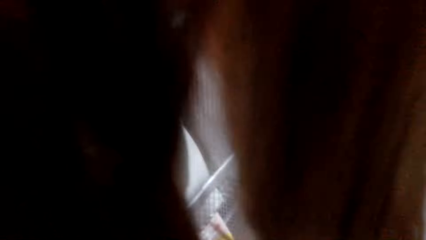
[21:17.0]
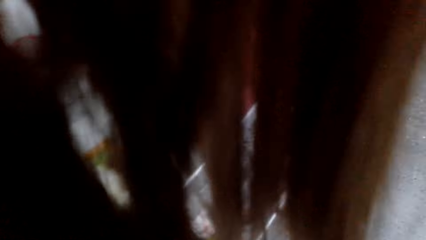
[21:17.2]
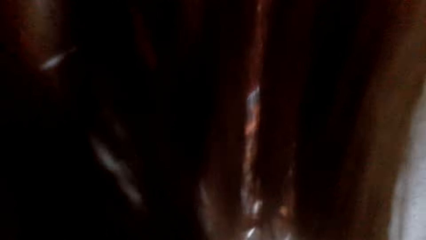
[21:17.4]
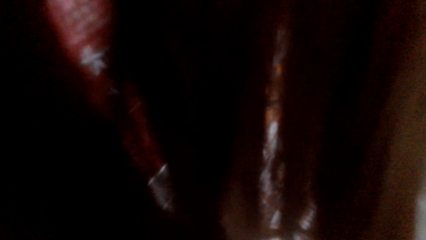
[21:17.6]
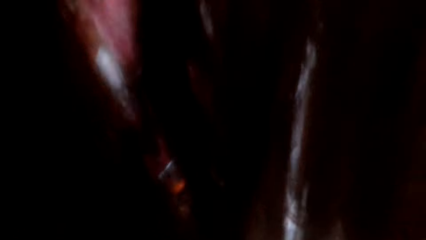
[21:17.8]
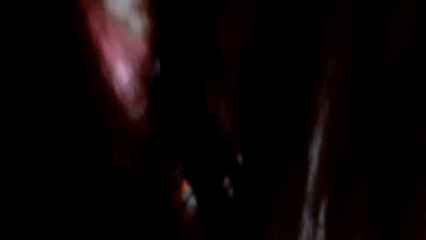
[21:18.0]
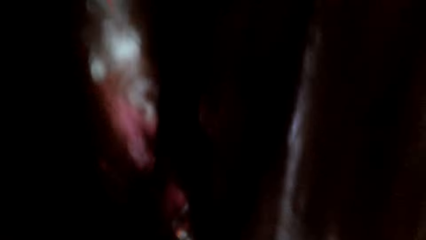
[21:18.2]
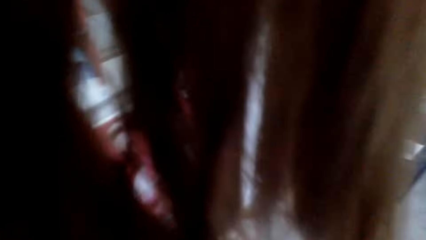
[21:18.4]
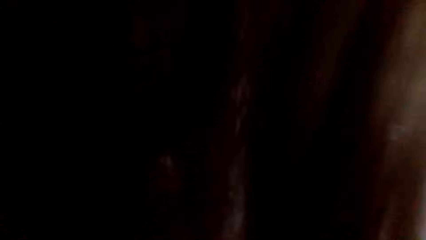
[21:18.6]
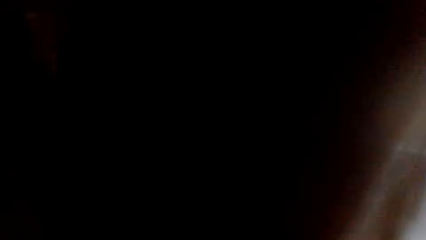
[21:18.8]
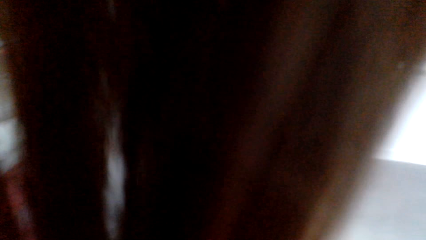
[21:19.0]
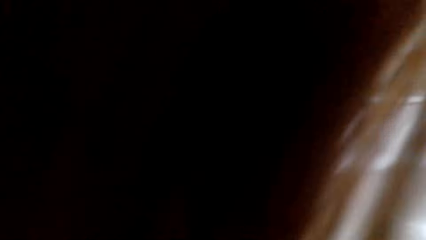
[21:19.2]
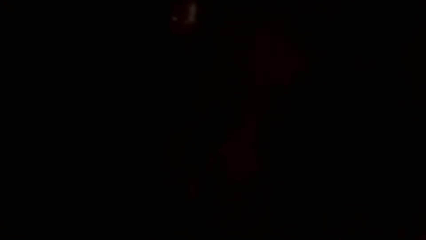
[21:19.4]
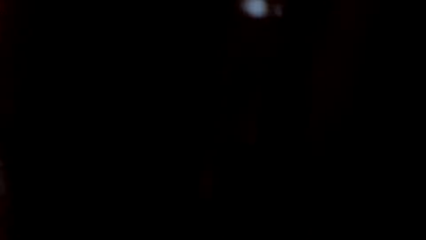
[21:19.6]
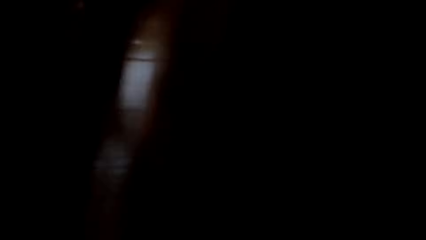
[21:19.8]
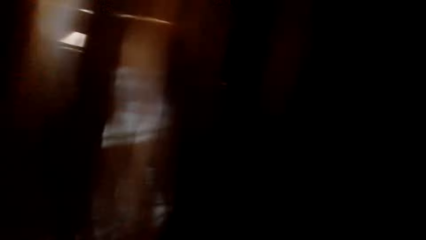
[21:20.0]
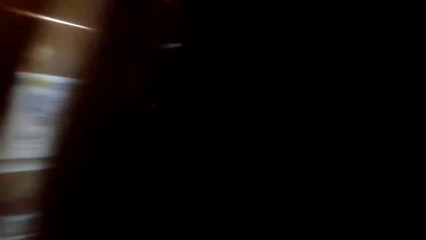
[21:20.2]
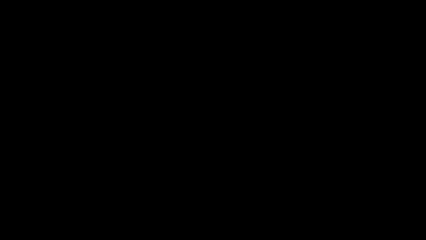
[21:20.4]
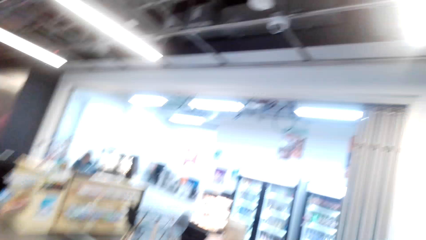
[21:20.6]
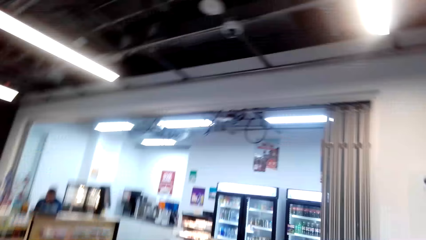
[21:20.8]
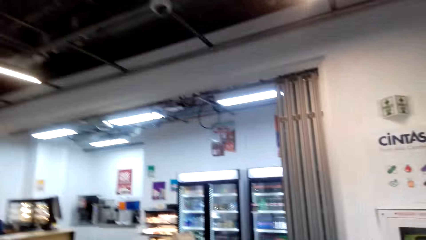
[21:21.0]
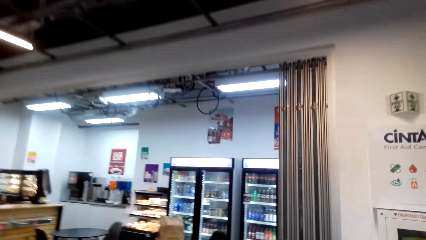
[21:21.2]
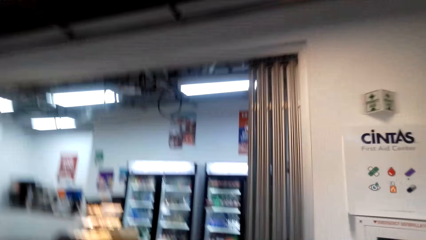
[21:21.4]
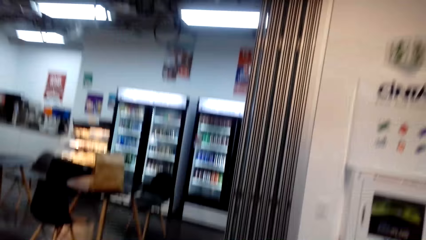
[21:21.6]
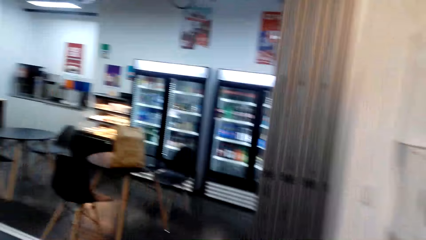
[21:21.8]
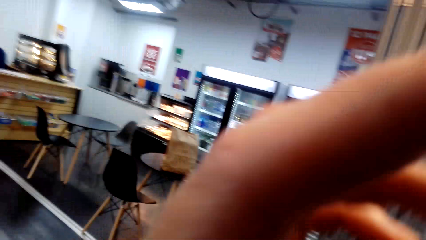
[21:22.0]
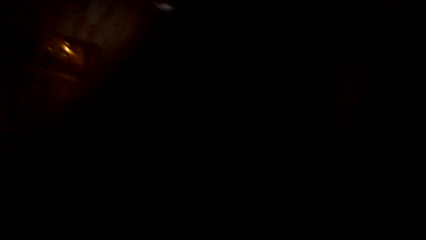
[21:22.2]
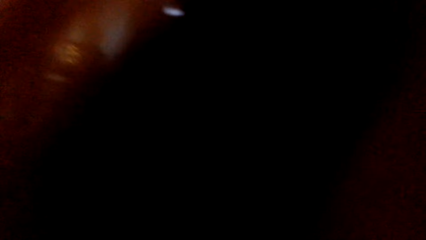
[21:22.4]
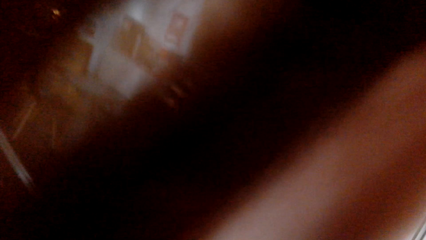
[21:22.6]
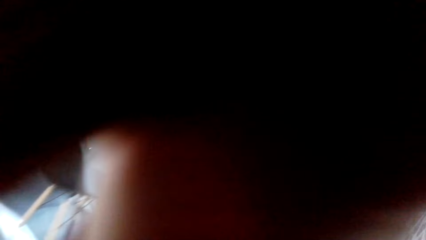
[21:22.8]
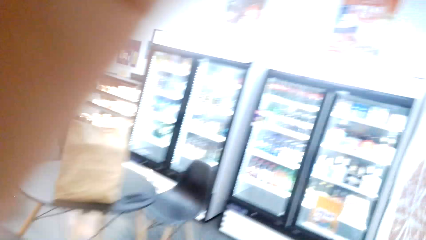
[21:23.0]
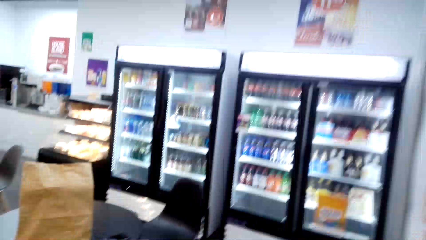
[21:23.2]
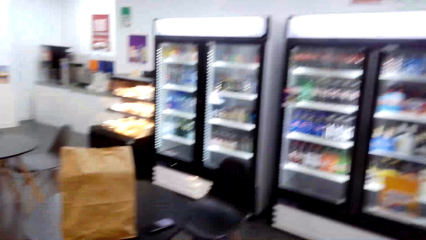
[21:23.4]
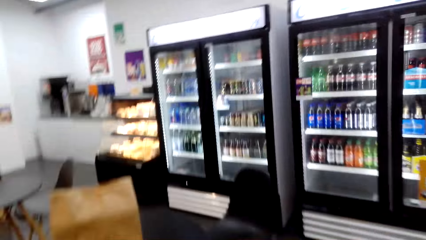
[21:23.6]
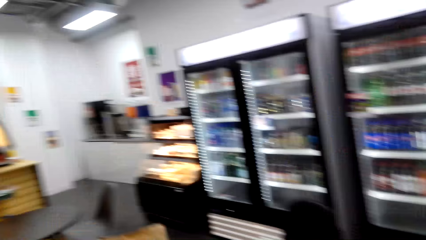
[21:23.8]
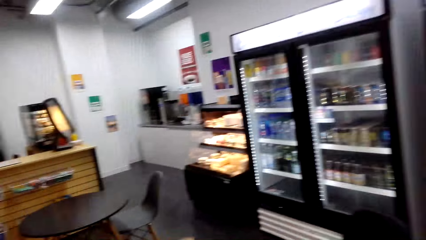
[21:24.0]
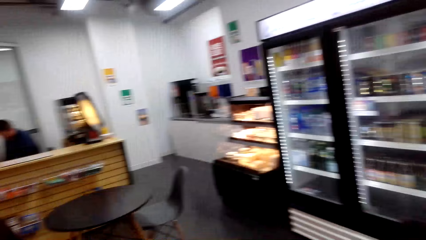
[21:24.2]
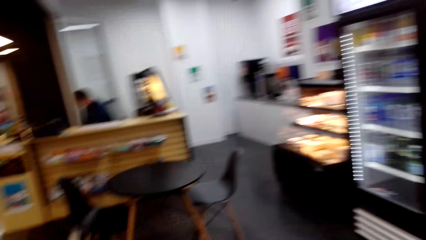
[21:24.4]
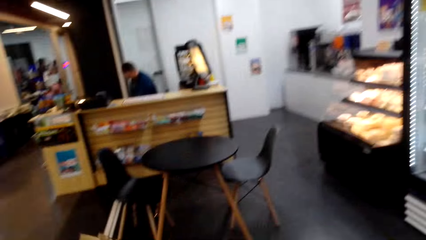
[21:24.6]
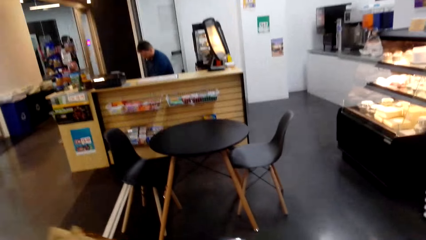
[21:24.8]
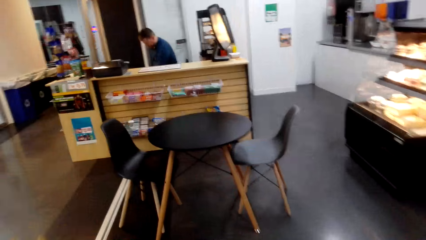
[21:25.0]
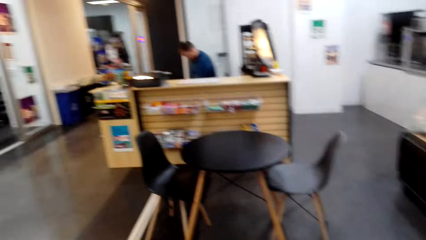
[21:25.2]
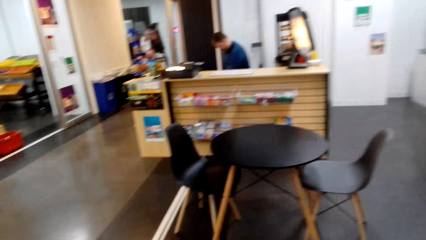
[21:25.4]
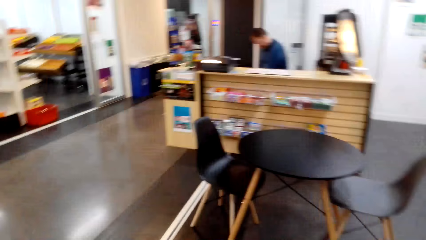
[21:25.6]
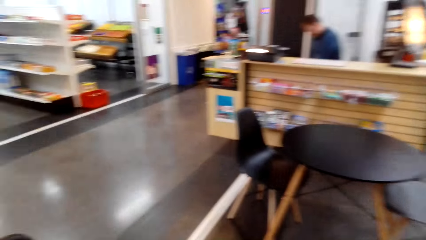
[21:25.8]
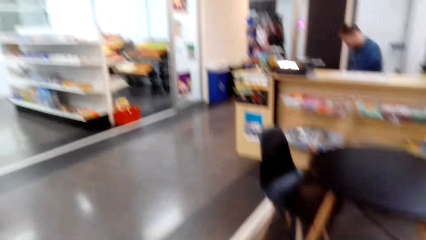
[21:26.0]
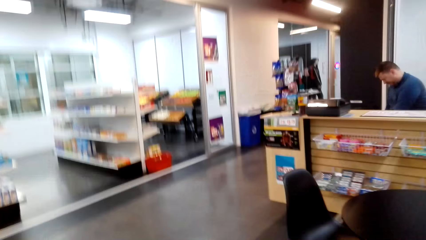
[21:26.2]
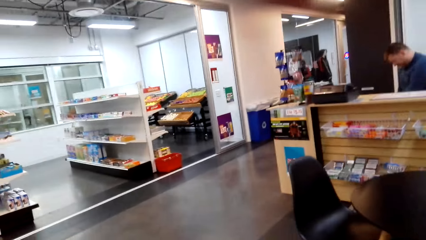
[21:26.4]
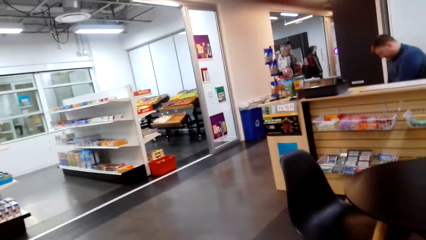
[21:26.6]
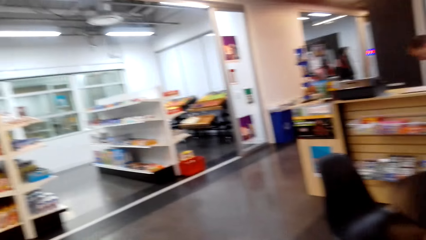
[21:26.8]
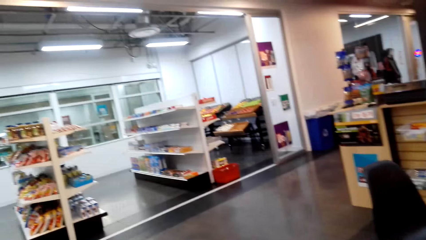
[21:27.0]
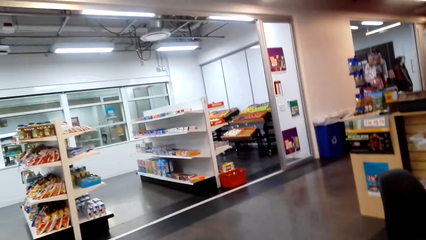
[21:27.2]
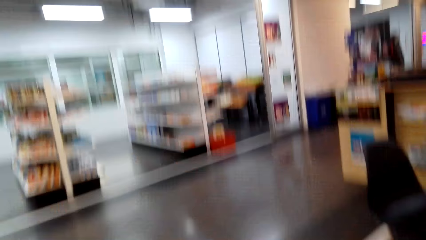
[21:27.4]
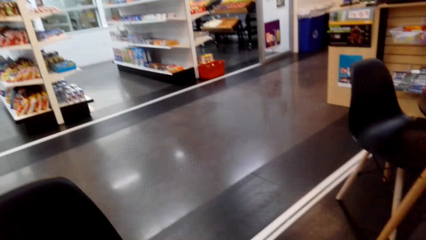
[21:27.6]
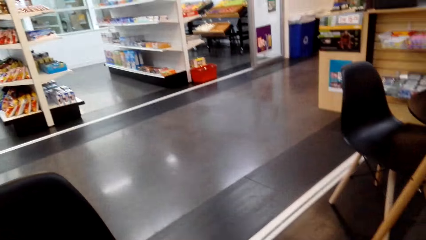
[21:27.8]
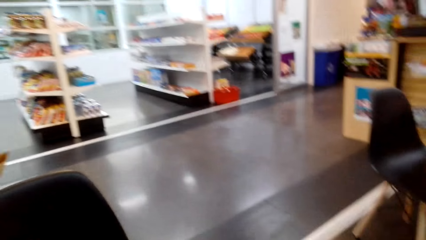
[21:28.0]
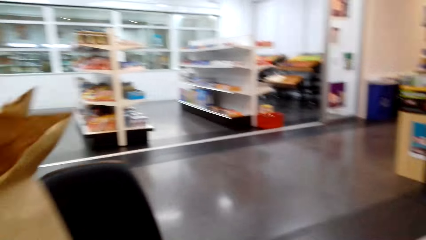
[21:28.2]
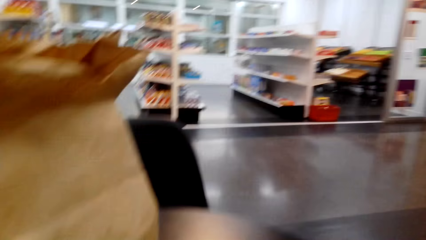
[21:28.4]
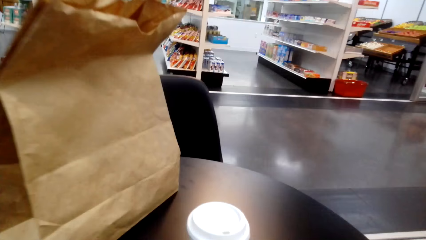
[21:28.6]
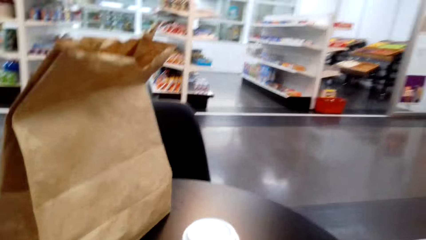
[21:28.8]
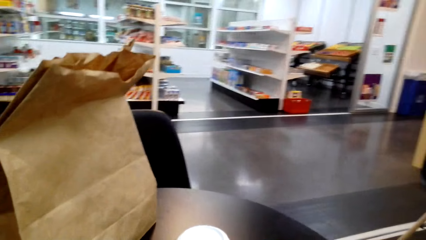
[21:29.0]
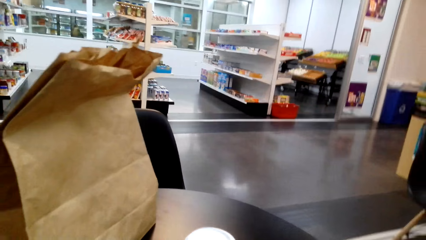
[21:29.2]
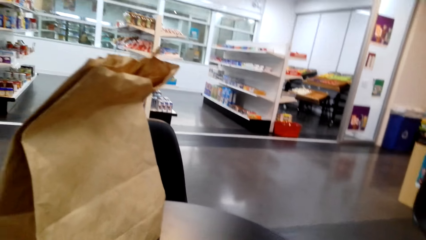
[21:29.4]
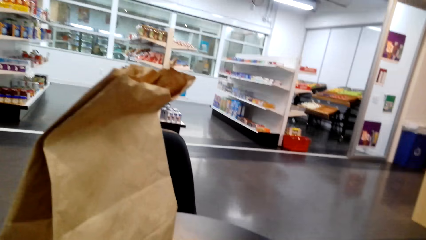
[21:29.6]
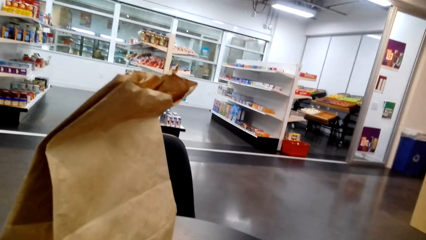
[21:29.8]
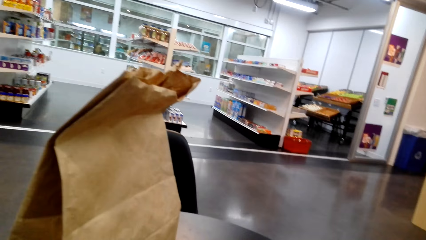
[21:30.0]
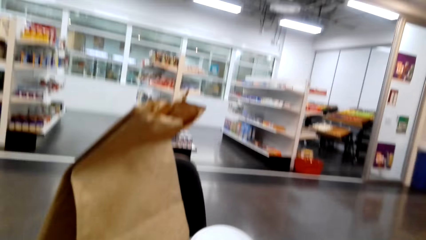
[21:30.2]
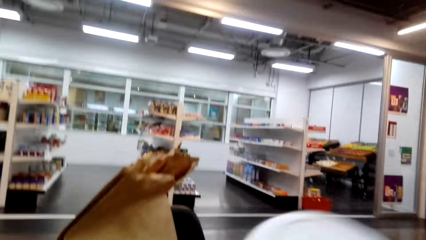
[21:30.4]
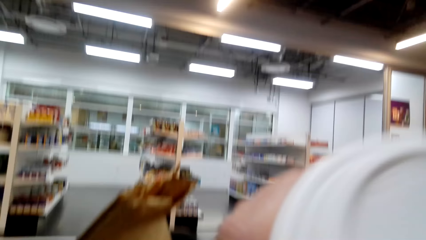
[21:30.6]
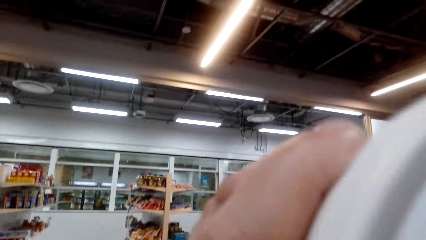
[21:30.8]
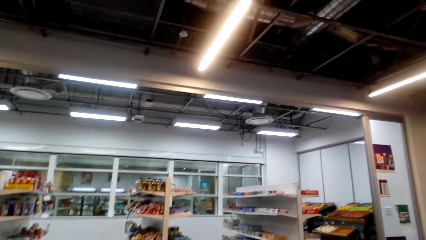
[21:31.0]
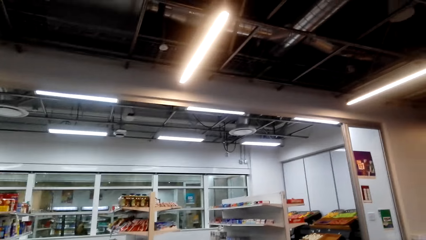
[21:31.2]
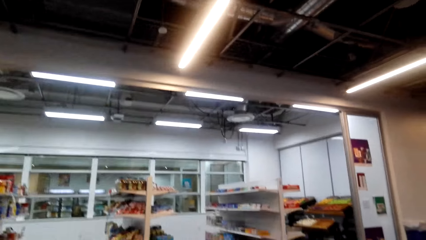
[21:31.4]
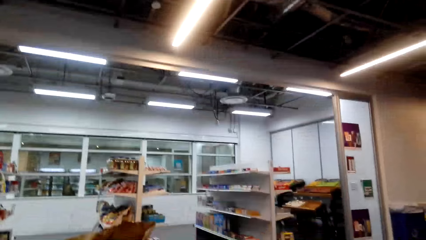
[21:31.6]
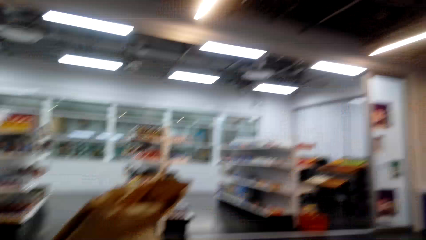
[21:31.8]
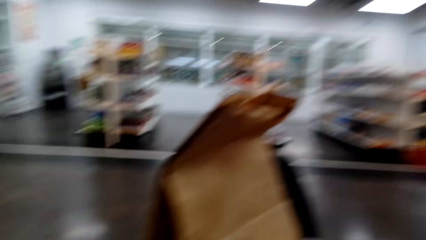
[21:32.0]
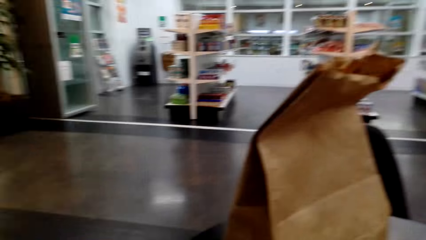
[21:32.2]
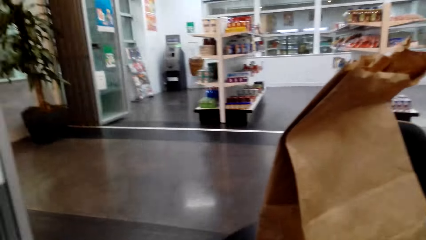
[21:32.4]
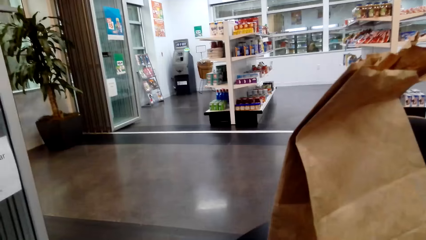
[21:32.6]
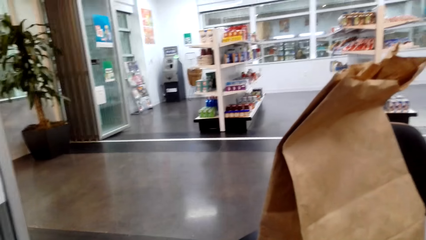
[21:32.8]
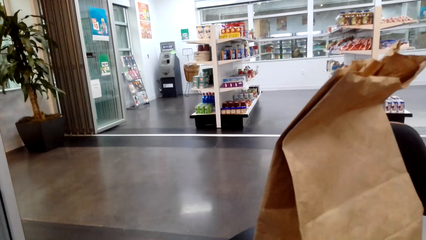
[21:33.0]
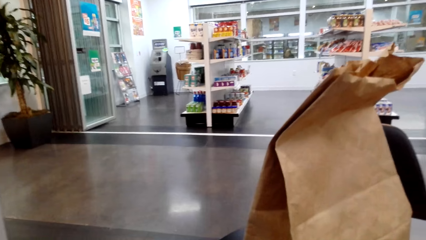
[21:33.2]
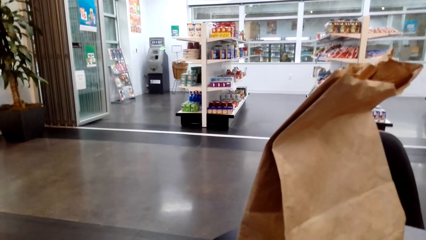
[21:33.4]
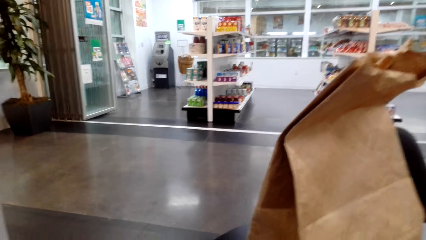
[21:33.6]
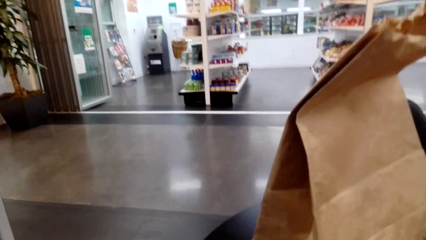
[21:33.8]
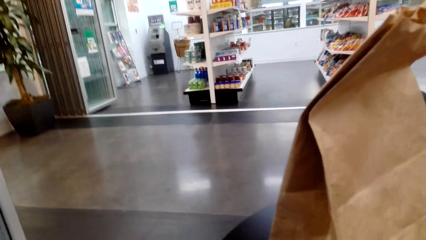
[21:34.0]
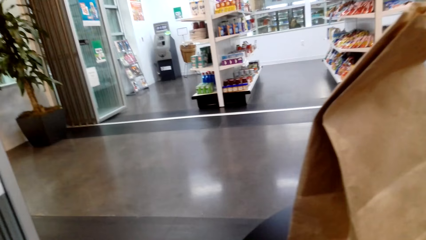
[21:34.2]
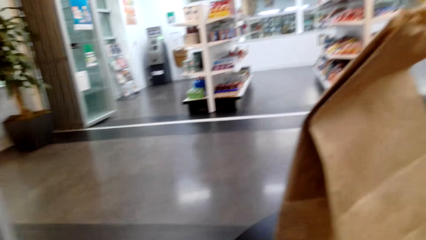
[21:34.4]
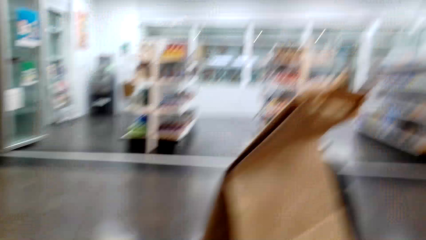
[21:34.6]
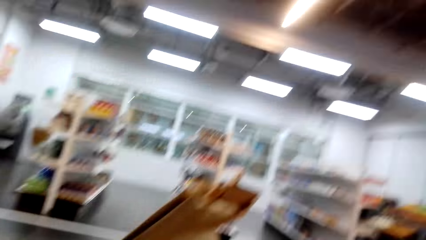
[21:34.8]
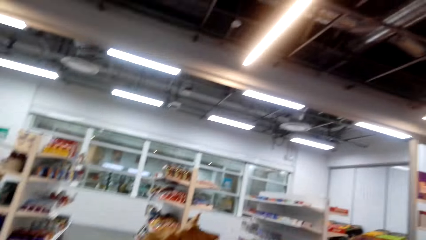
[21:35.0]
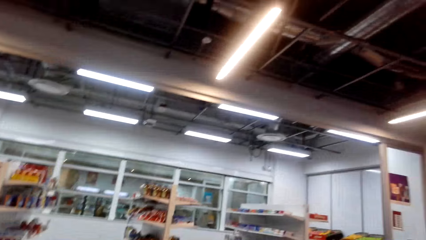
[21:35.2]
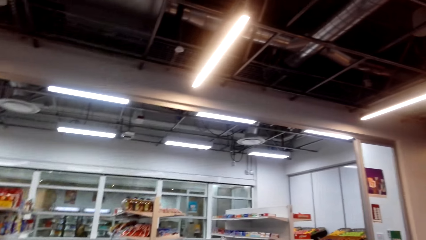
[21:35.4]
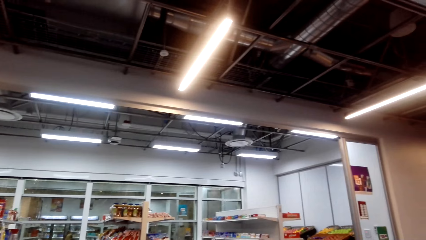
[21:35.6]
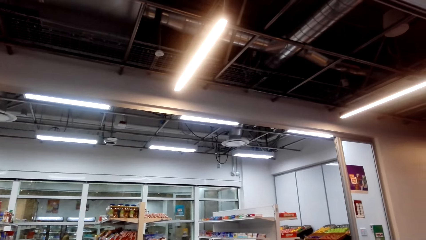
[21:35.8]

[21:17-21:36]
The camera wearer grabs a magazine. They walk back to the table, sit down, sip coffee and look around.
